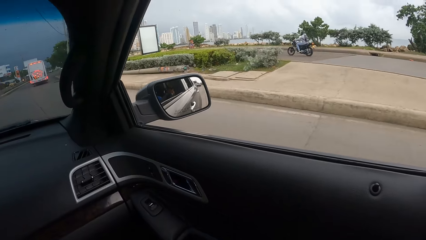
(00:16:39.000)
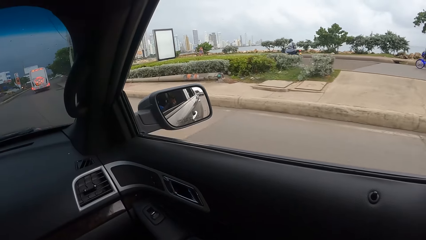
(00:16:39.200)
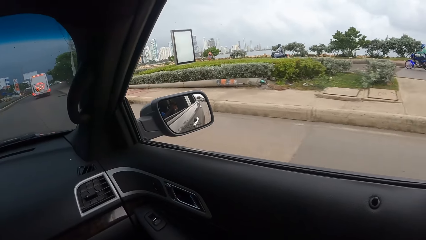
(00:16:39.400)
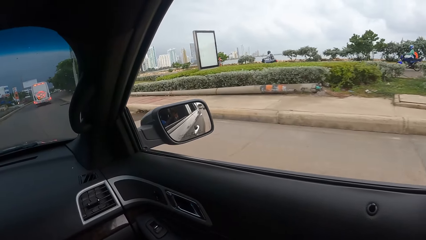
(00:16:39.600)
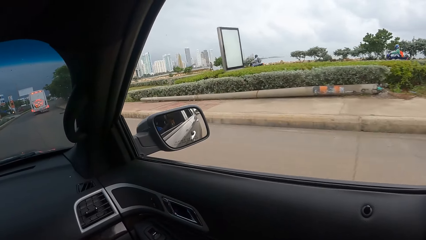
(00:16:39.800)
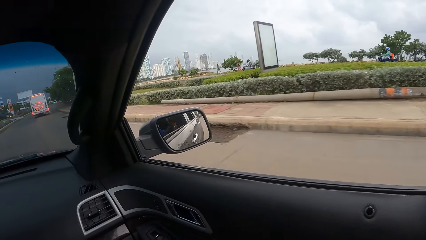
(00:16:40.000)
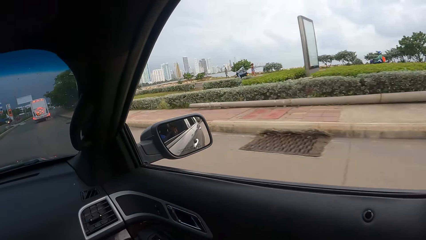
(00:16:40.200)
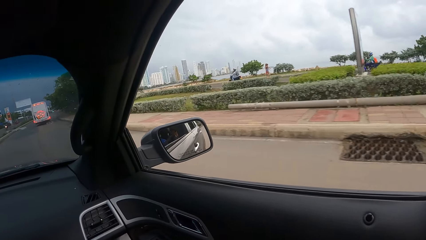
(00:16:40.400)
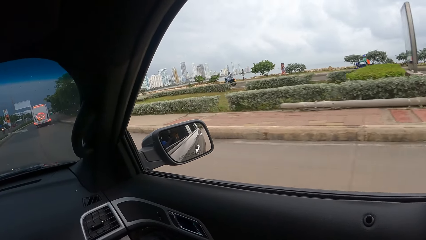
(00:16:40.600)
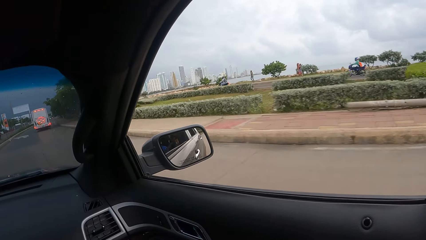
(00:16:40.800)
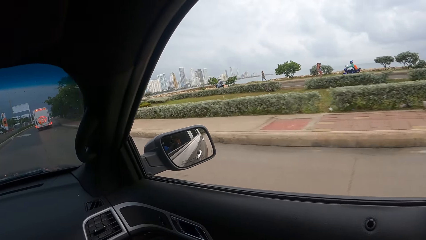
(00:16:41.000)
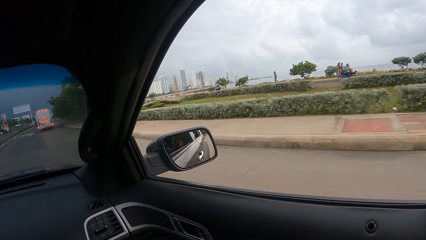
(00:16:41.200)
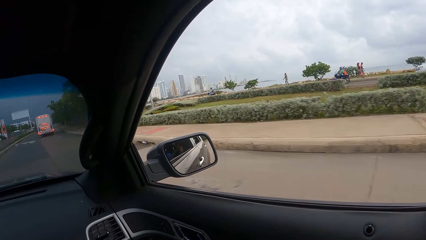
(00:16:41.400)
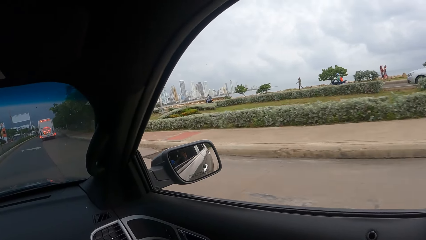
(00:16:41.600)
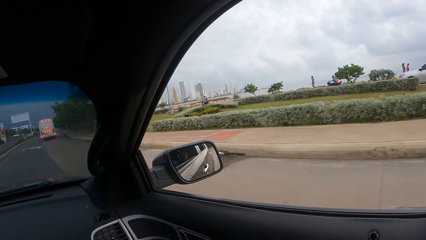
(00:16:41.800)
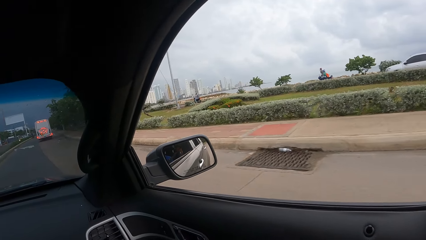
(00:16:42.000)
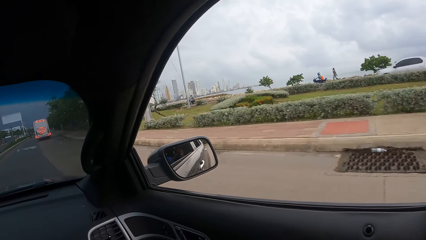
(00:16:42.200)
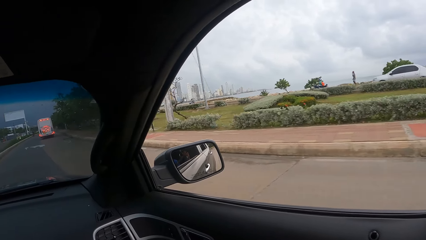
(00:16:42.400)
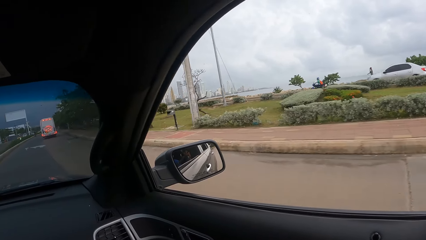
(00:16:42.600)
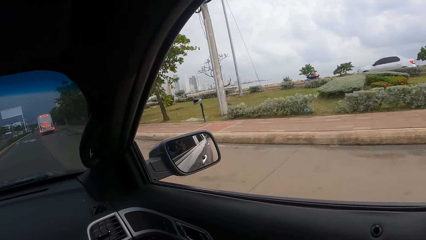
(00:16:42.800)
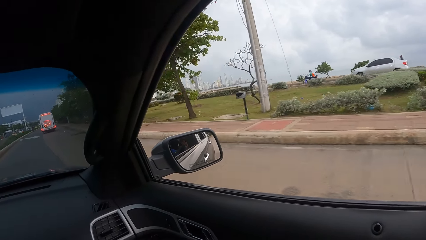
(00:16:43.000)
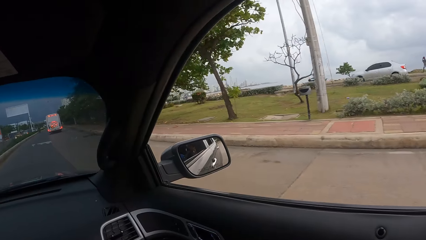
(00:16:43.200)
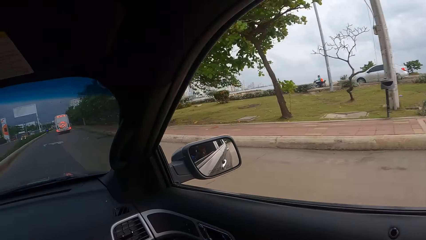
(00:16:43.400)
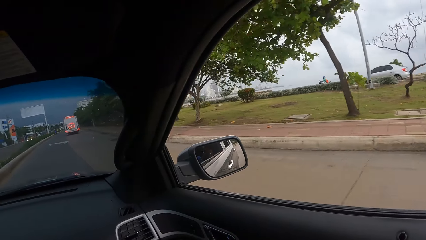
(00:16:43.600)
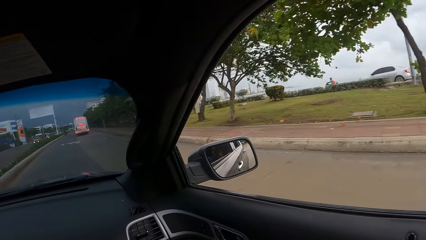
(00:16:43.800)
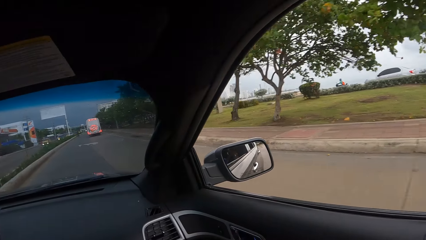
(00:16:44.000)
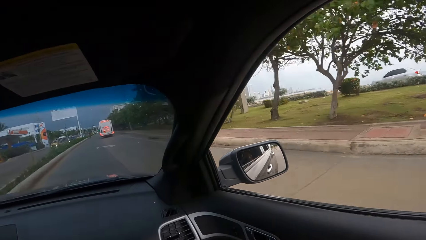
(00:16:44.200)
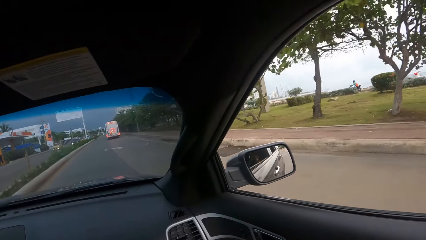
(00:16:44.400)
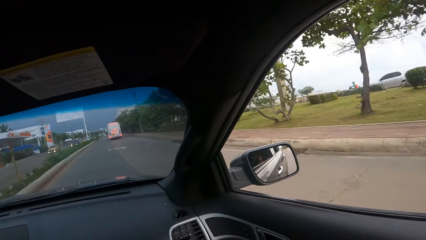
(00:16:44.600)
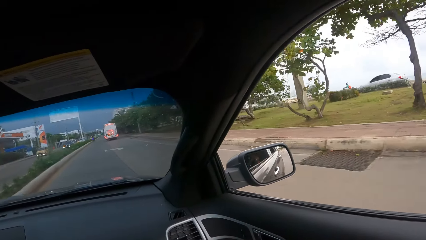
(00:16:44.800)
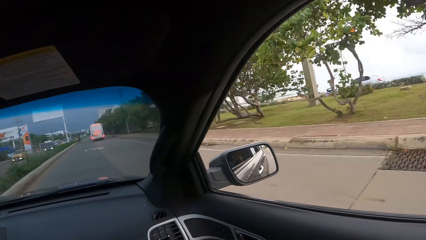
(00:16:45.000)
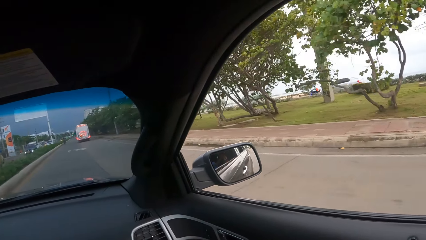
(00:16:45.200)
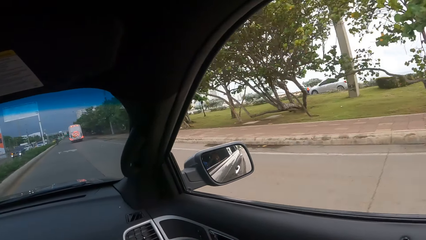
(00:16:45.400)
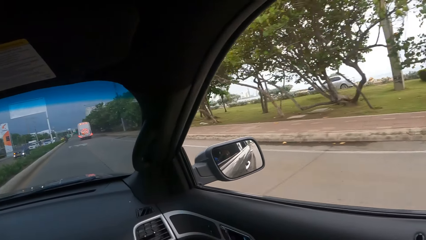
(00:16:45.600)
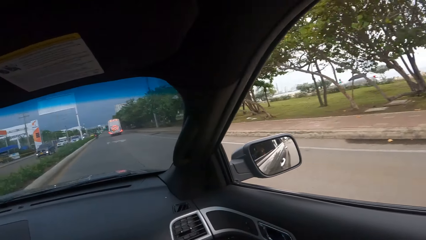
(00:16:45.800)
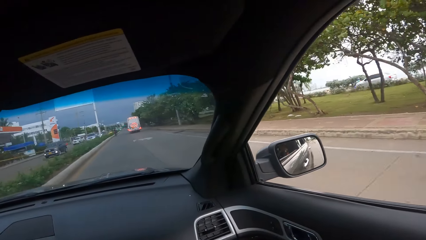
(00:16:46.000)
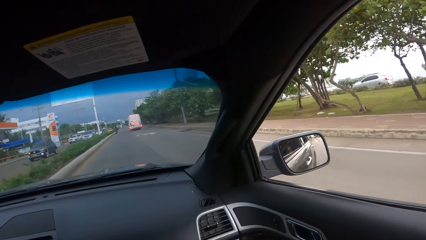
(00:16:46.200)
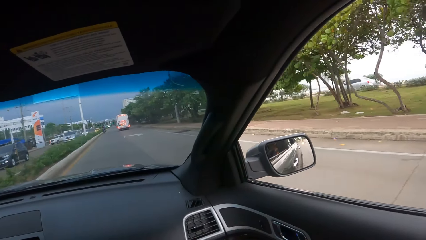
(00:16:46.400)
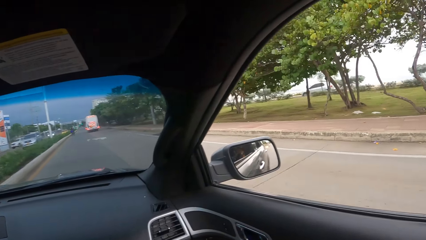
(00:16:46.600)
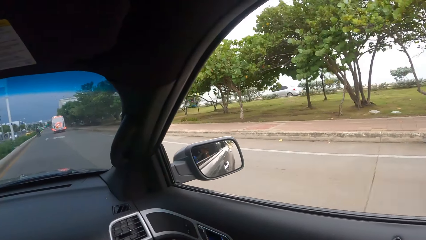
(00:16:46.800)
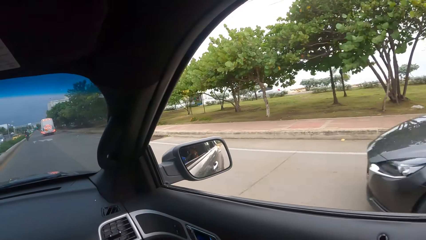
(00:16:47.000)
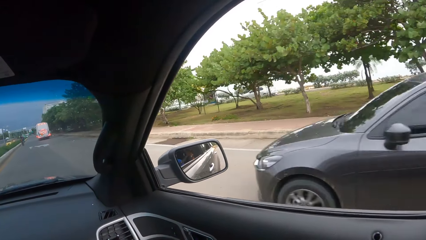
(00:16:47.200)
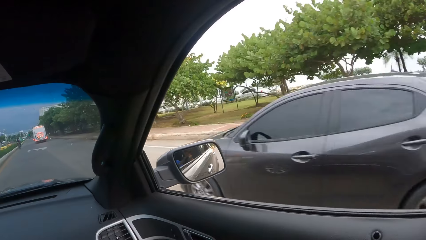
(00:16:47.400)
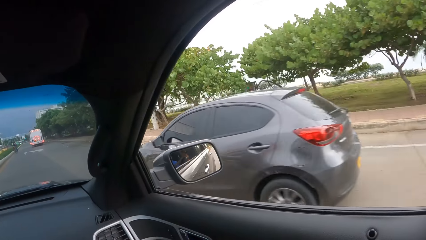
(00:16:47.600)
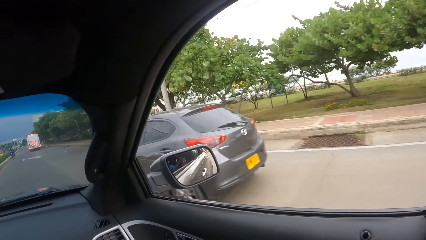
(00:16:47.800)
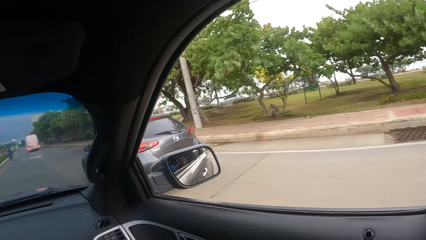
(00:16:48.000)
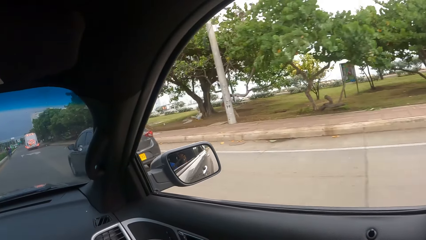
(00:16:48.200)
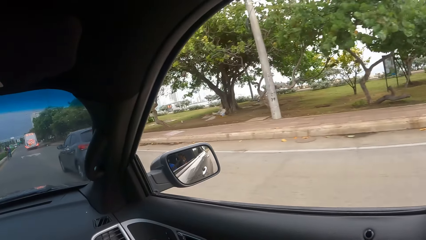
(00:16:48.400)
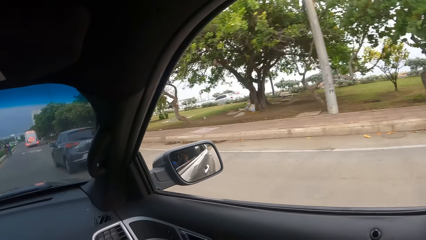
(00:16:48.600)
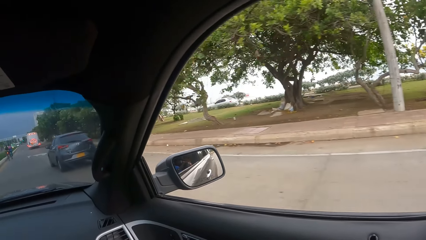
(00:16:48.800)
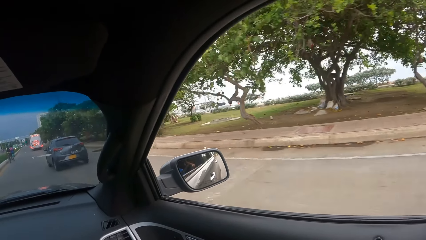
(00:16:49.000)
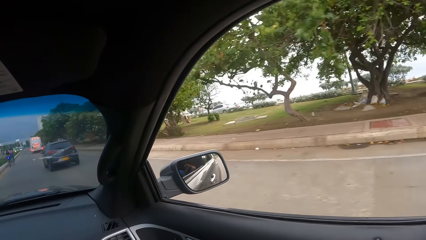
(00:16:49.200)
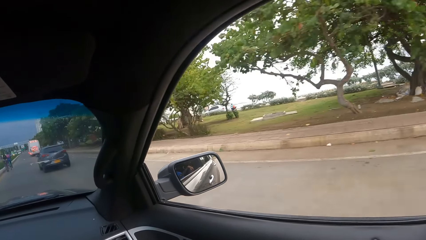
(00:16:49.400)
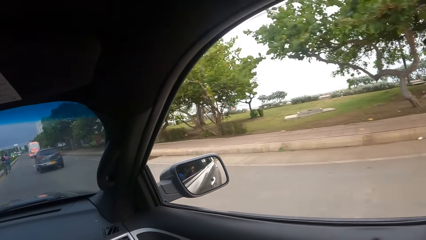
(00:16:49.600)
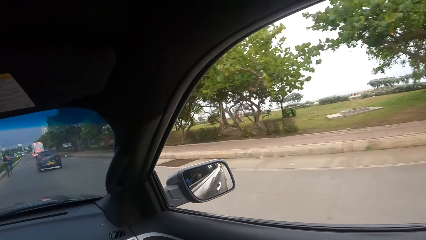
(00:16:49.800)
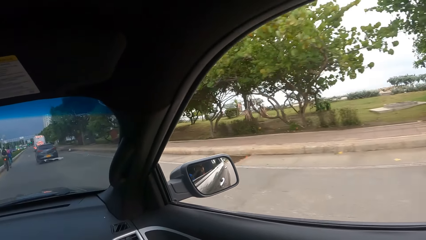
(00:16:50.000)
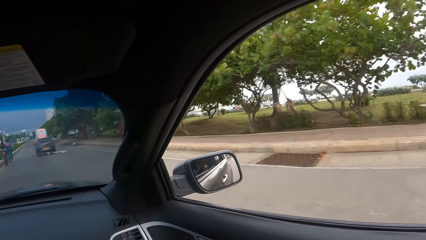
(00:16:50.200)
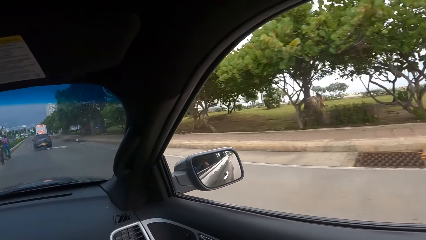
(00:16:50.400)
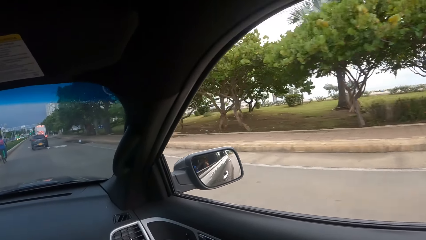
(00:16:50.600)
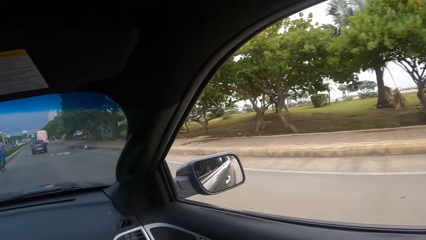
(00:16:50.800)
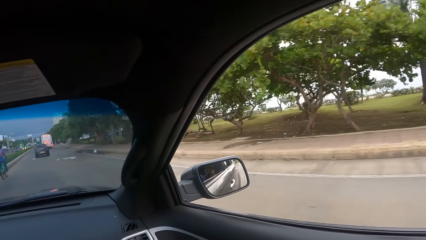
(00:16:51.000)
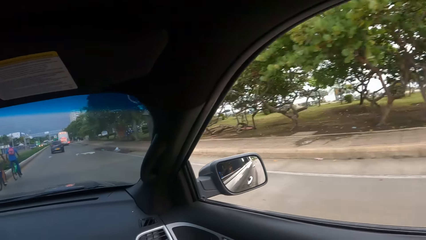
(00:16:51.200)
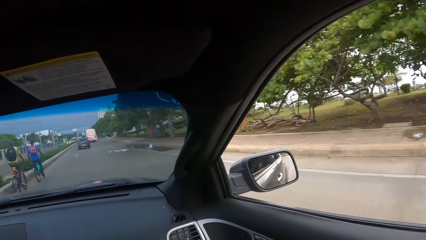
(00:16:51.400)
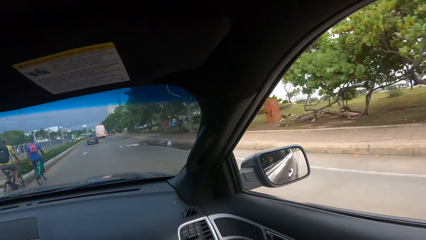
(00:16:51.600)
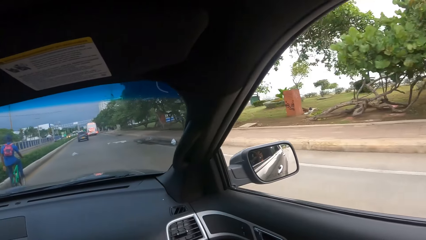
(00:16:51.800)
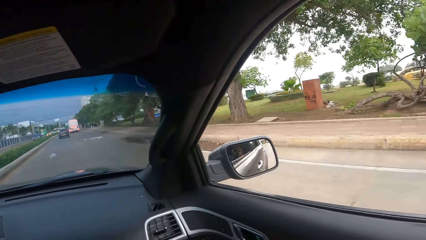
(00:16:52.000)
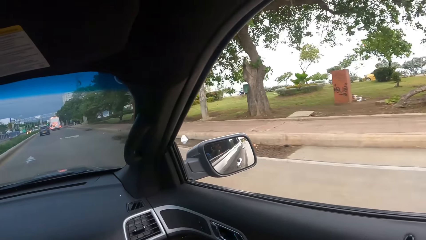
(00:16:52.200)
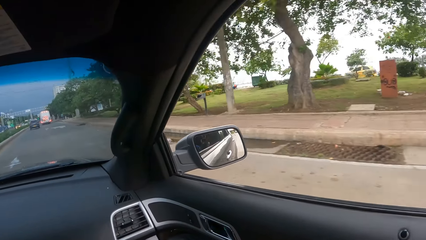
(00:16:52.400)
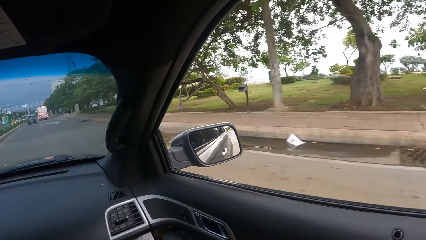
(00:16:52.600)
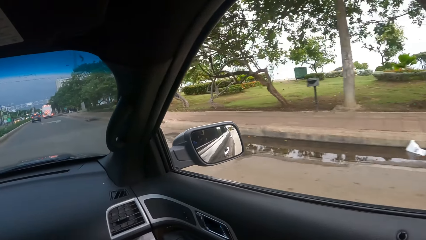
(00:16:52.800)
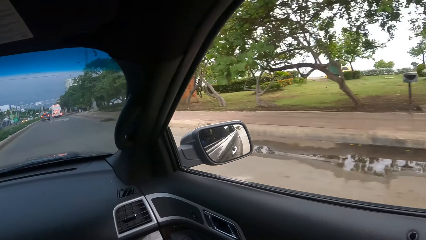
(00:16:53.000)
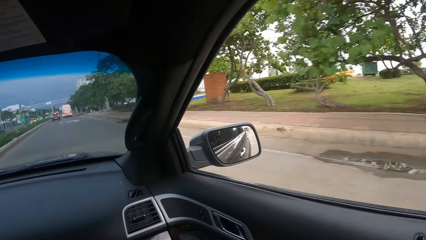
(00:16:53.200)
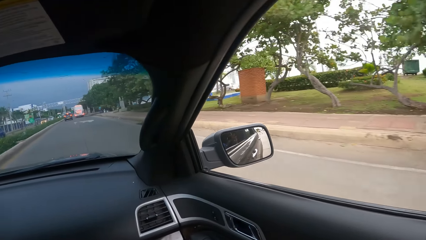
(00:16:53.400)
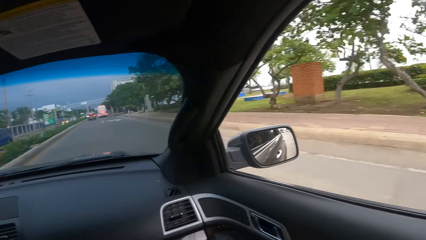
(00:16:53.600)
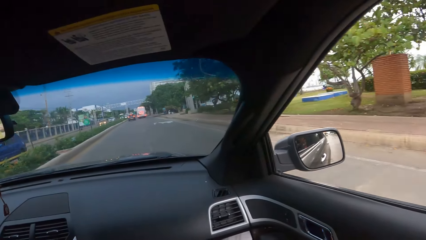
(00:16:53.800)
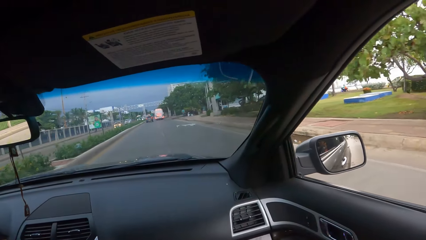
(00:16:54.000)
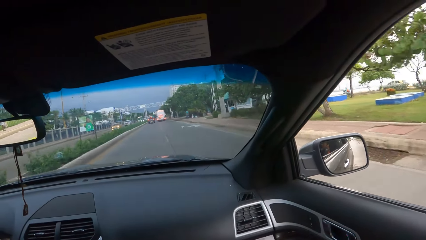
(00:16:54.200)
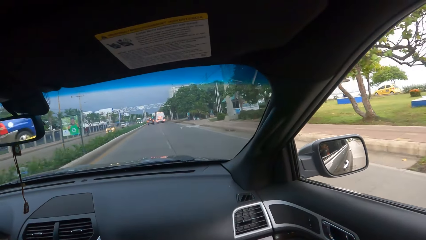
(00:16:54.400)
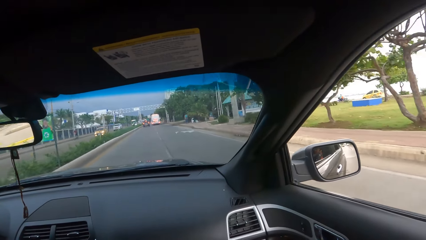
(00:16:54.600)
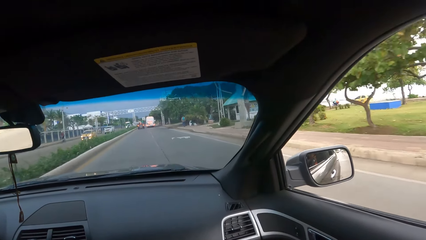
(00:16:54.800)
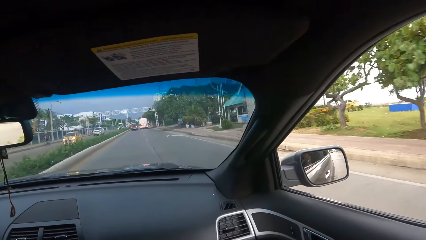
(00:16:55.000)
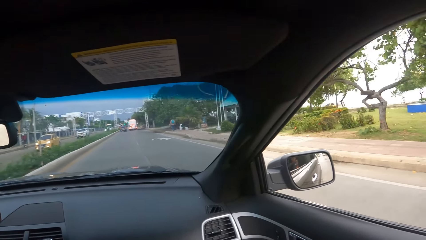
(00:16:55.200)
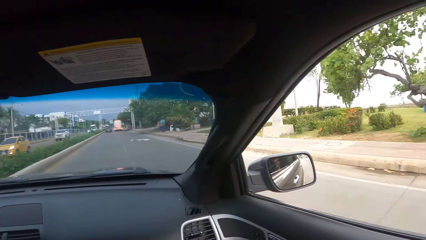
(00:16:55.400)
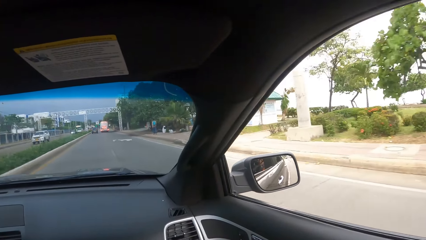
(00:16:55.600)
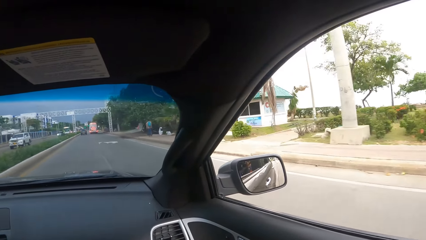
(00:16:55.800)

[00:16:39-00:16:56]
The camera wearer looks forward. They look right. They look forward. They look right. They look forward in the car. They look right. They look forward.
